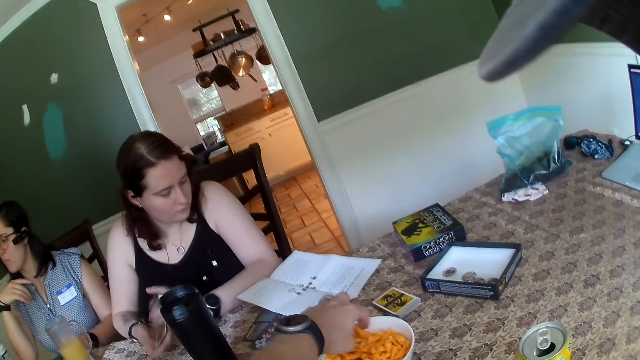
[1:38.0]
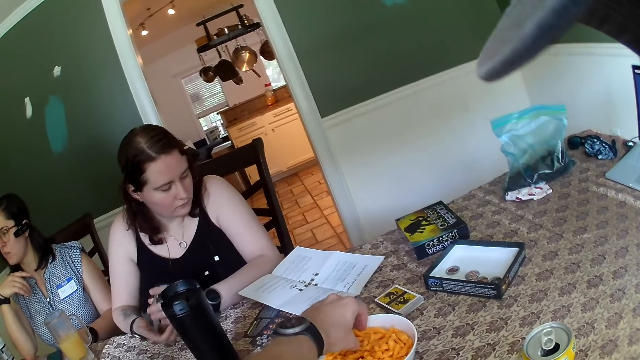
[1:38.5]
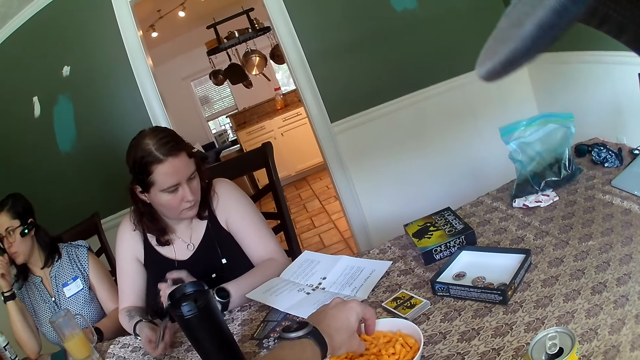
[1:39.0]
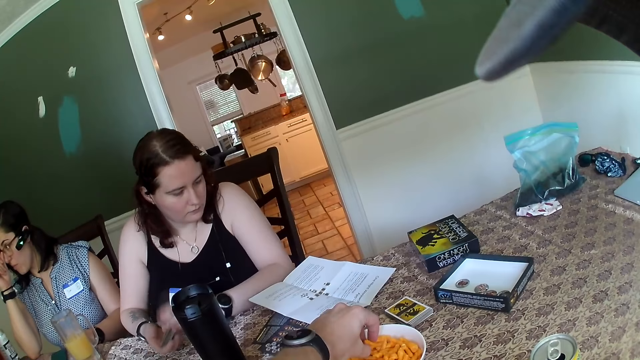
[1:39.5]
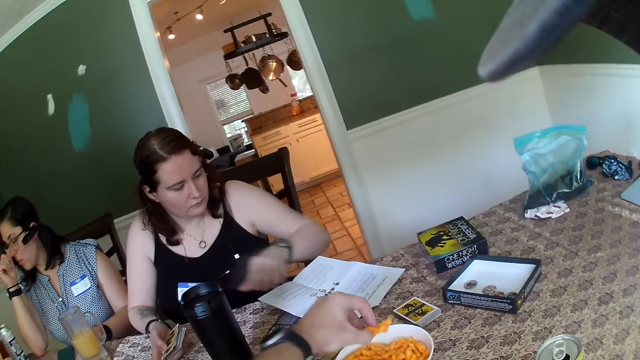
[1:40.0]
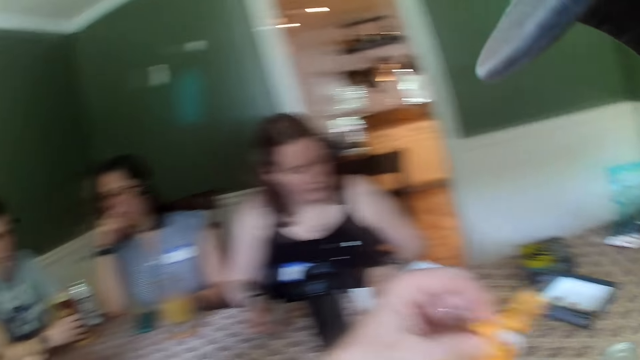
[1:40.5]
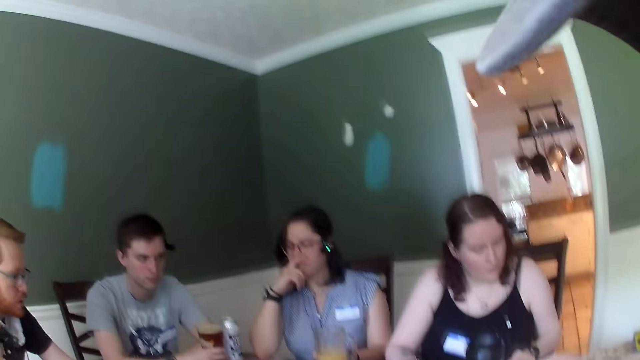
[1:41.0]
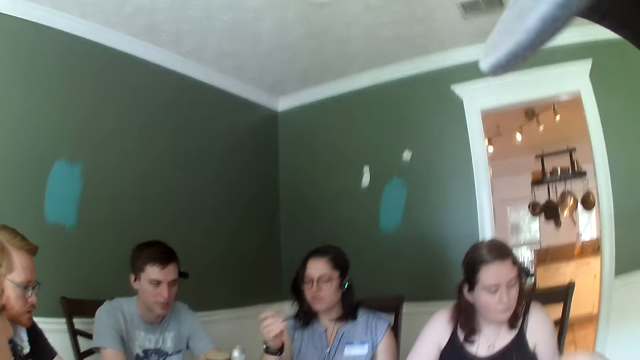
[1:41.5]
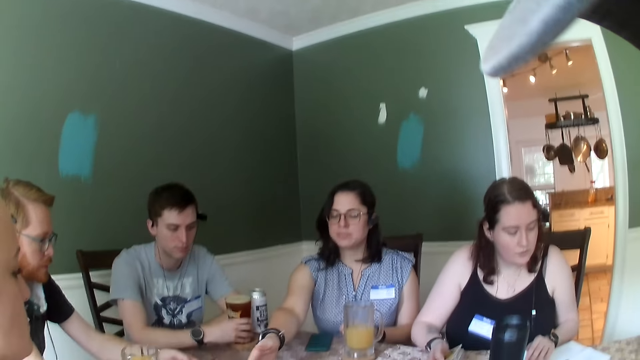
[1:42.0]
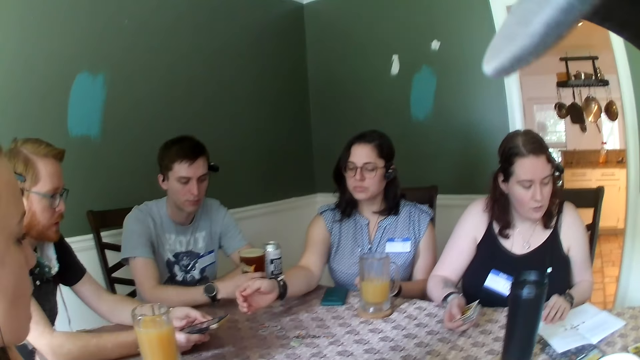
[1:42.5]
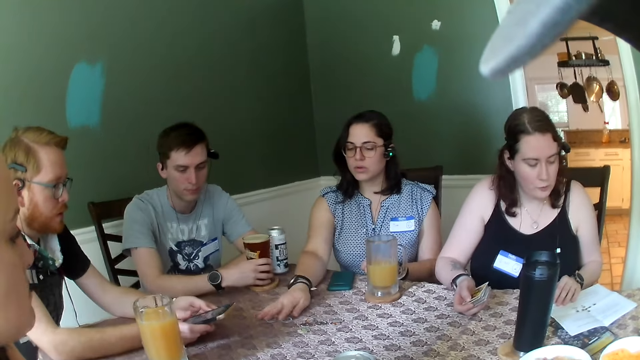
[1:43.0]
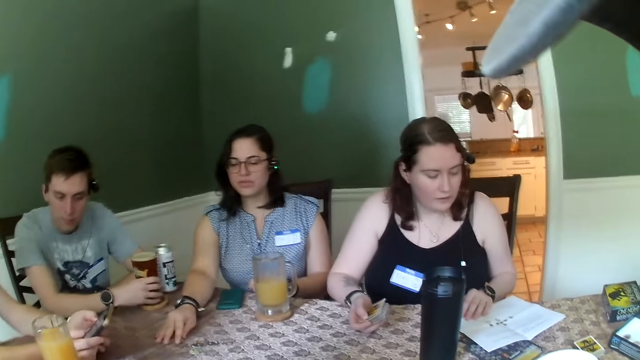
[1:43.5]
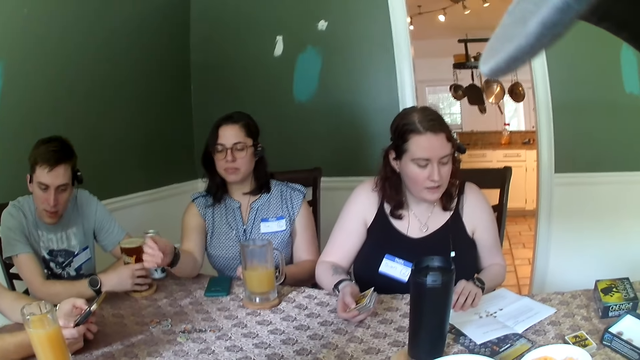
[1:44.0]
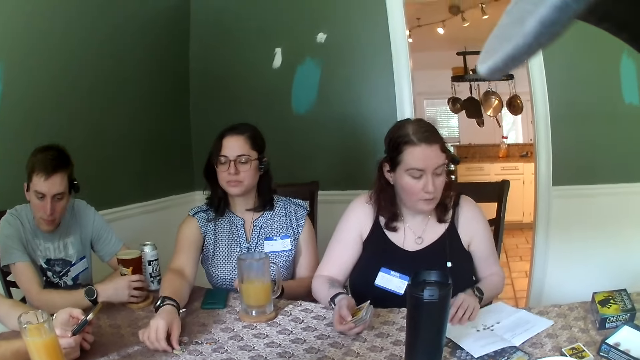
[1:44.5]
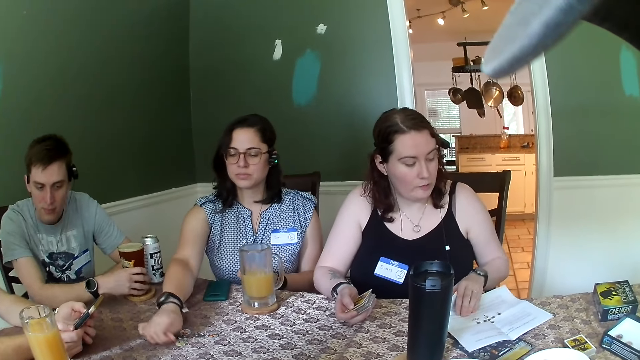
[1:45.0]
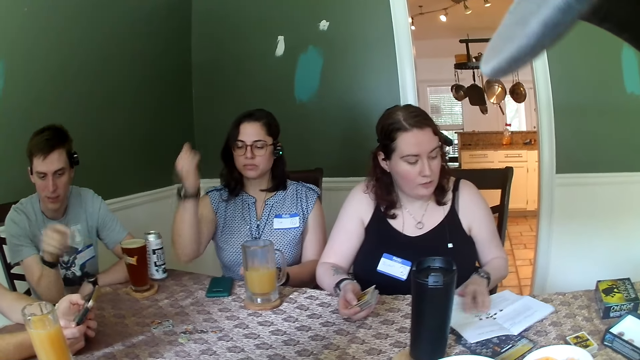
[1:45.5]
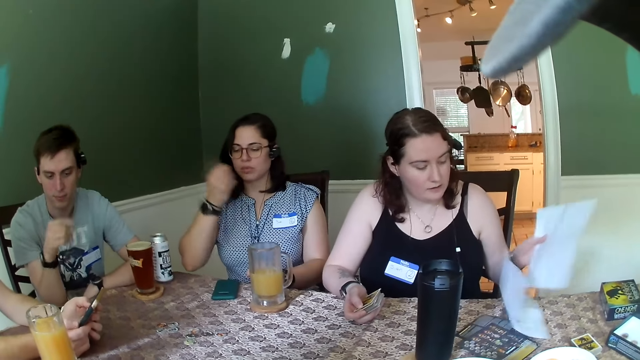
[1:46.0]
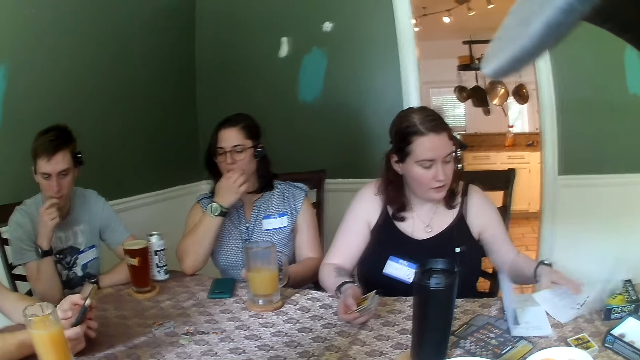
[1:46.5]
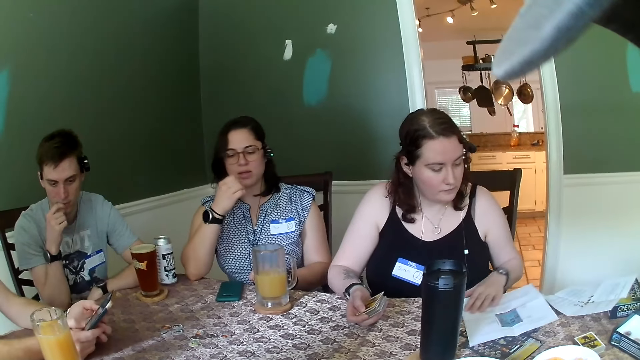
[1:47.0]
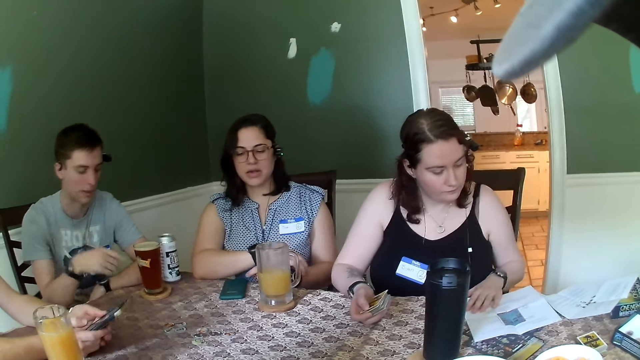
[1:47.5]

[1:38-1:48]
The camera wearer takes some cheese balls from the bowl on the table with his right hand. He eats. The woman adjusts a paper on the table with her left hand. She converses with everyone on the table. Another woman touches the coin on the table with her right hand. She removes dirt from the coin on the table with her right hand. The first woman picks the paper from the table with her left hand. The other woman throws the dirt in her right hand away. The first woman drops the paper on the table with her left hand.

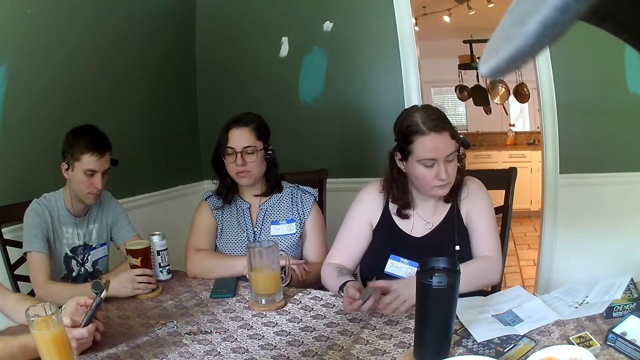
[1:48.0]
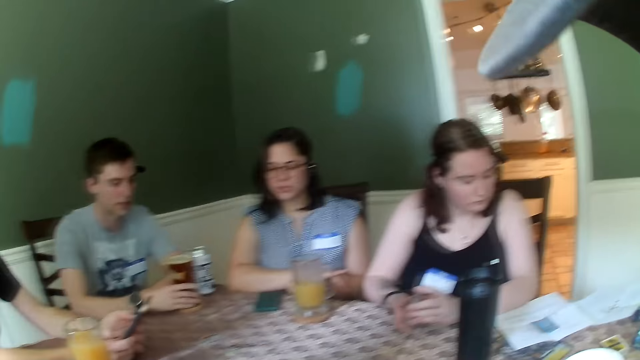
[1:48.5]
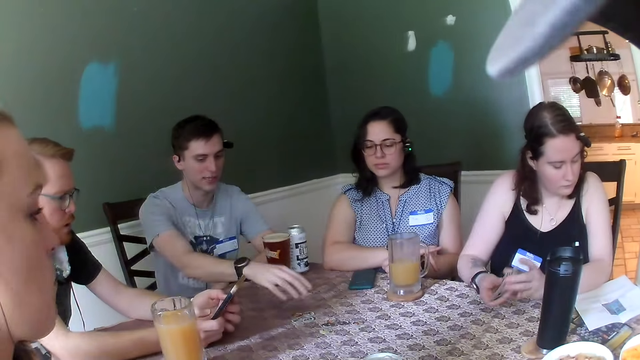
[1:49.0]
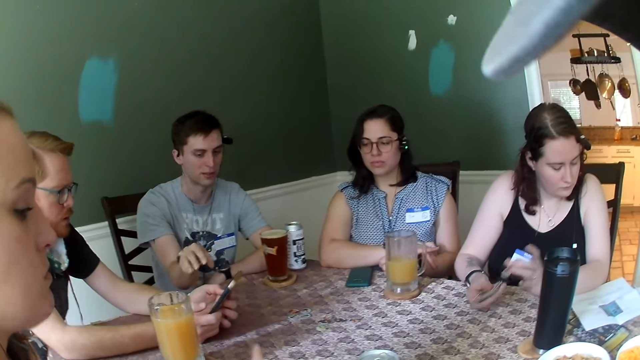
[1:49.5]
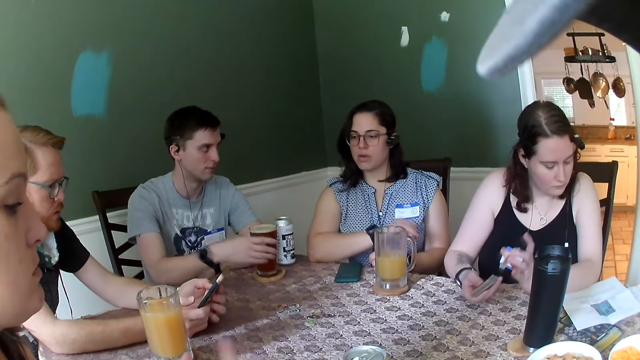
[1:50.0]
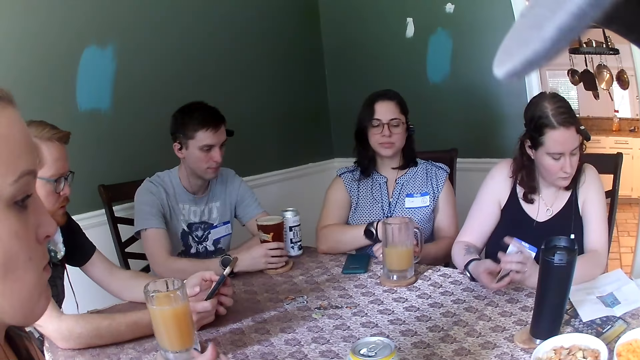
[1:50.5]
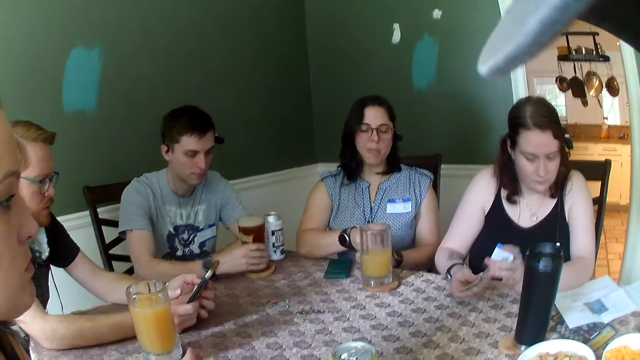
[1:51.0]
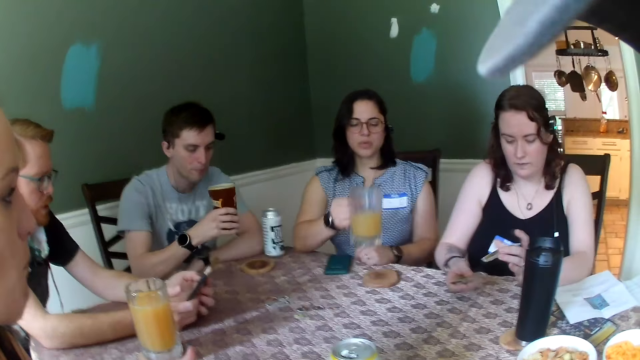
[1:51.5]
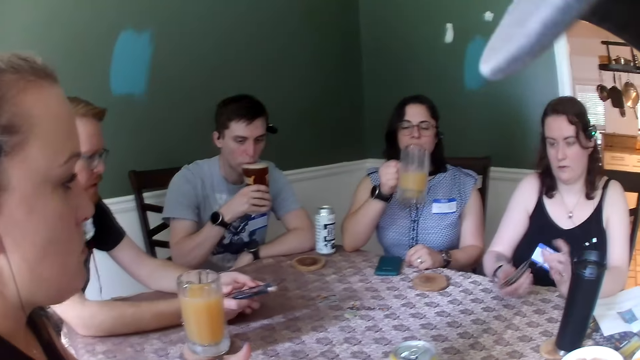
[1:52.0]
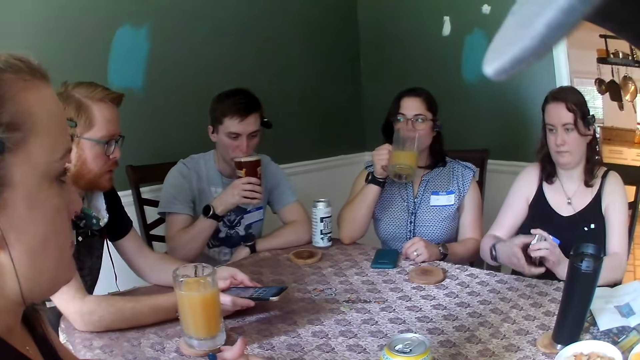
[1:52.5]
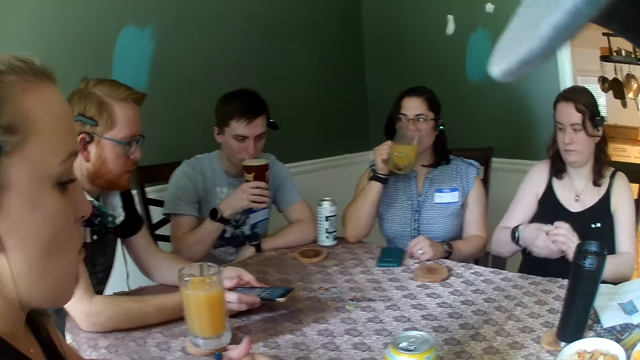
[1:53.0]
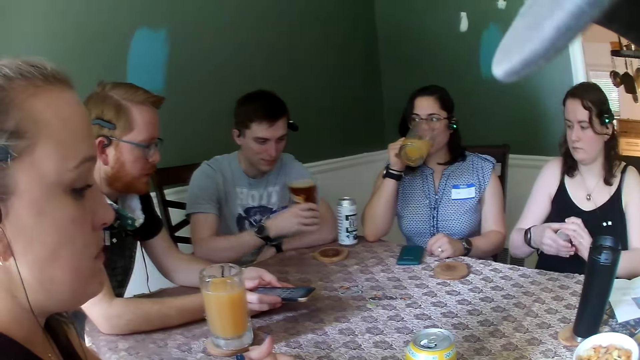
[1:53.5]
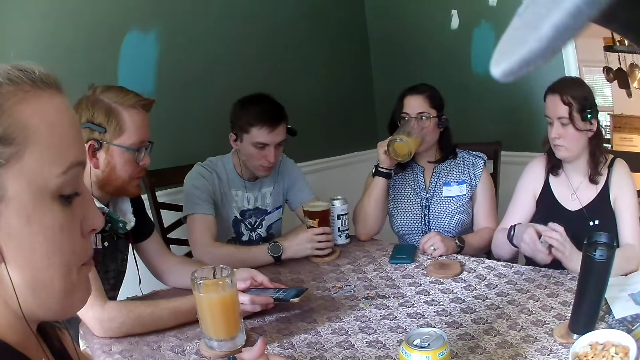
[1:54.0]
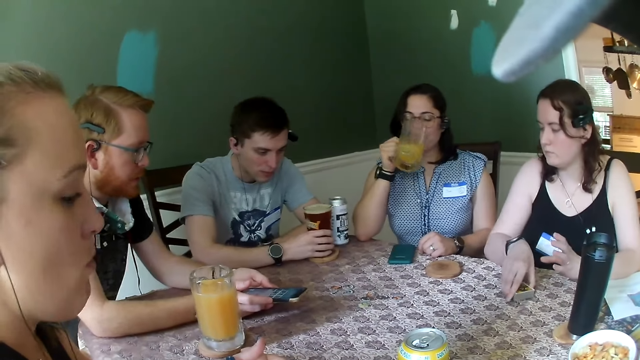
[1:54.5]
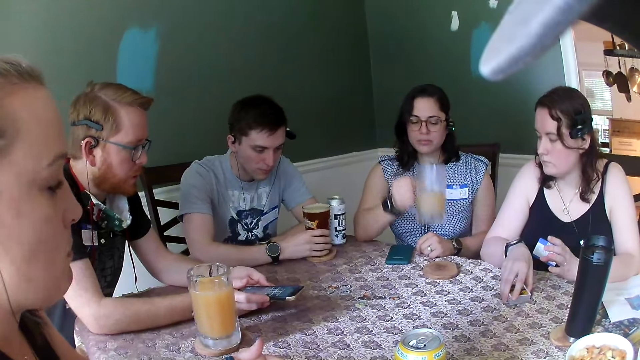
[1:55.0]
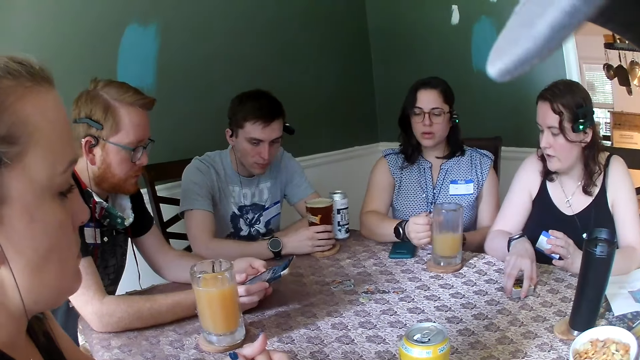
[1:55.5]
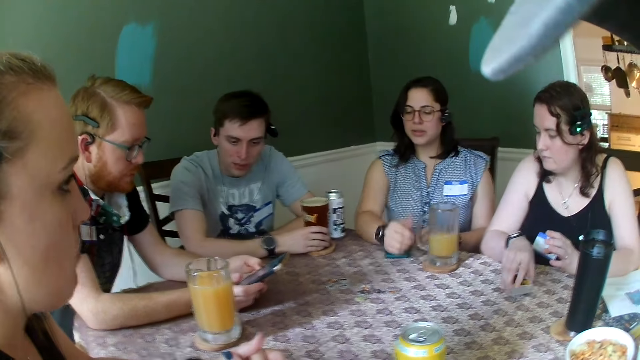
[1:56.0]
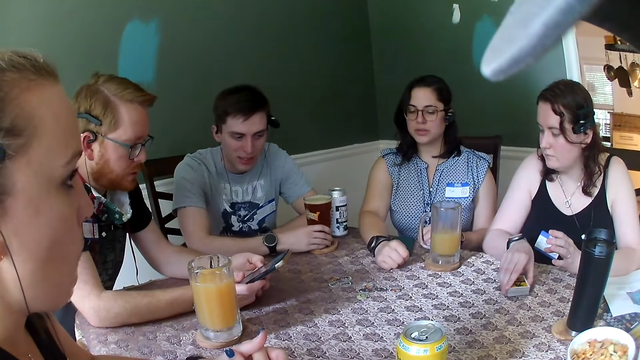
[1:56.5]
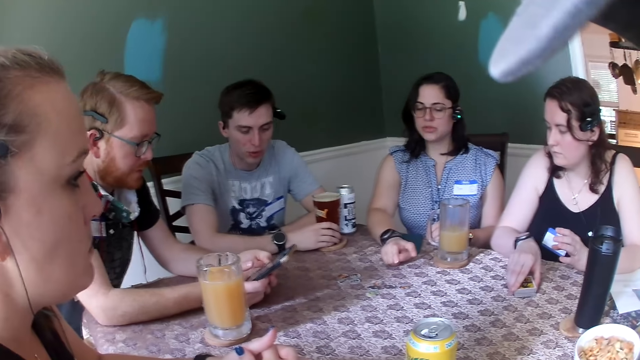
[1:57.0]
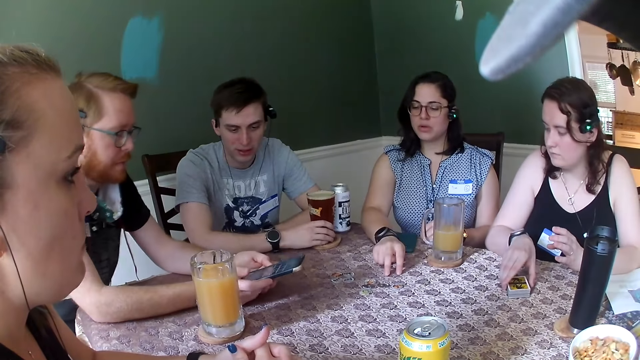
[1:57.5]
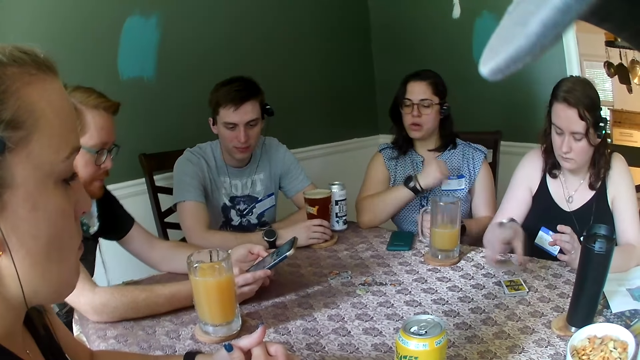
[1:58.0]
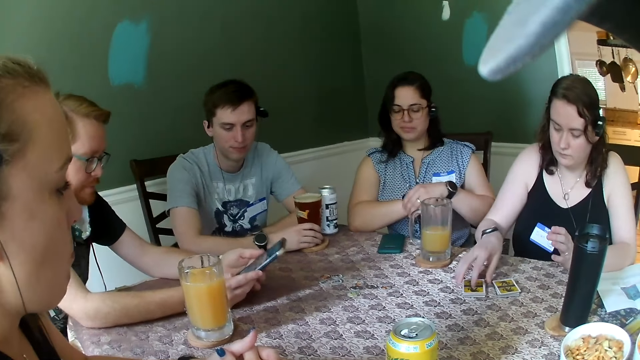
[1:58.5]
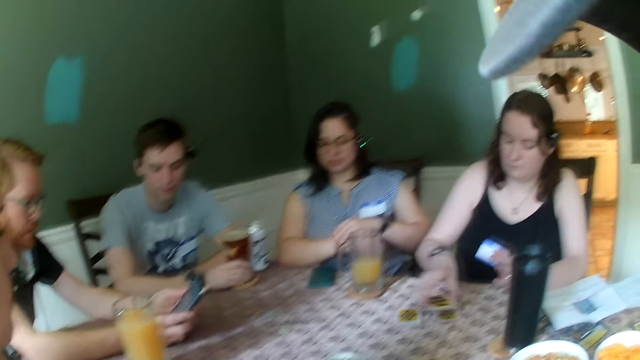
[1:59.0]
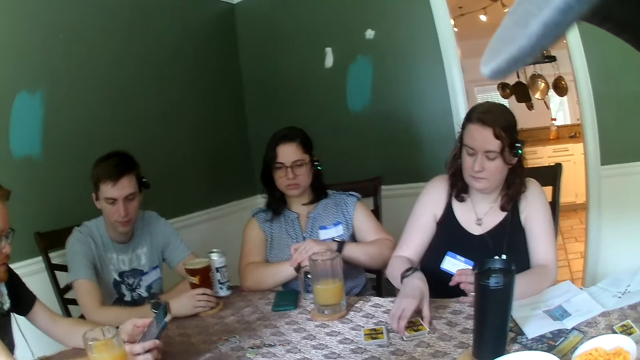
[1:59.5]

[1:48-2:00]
A person uses a phone. The man converses with everyone on the table. The woman shuffles the cards with both hands. The man carries a glass cup from the table with his right hand. Another woman carries a glass cup from the table with her right hand. The man puts the glass cup in his right hand in his mouth. The other woman puts the glass cup in her right hand in her mouth. The man drops the glass cup in his right hand on a cup pad on the table. The first woman drops the cards in her right hand on the table. The other woman drops the glass cup on a cup pad on the table. Another man operates the mobile phone in his hand. The first woman takes some cards from the cards on the table with her right hand. Someone talks. The first woman drops the card on the table with her right hand. She takes the cards on the table with her right hand.
